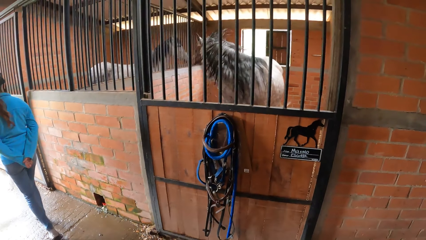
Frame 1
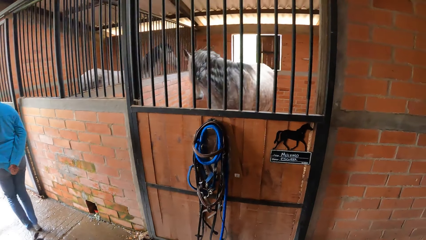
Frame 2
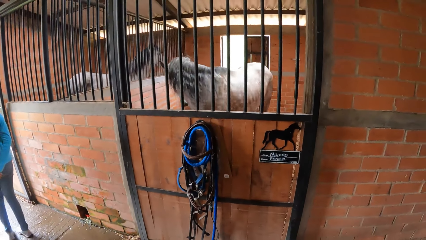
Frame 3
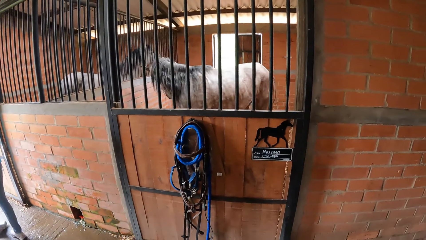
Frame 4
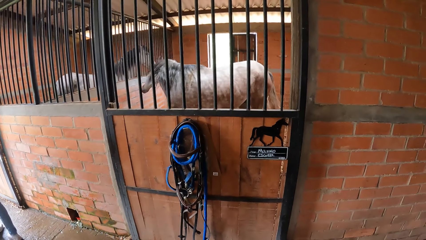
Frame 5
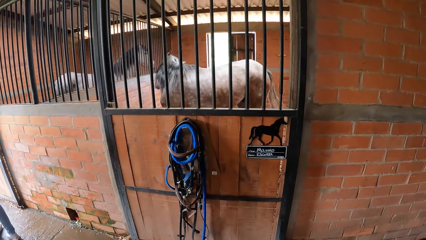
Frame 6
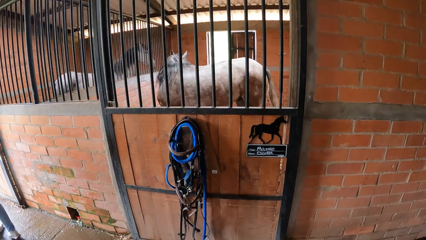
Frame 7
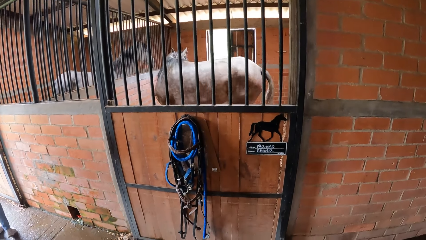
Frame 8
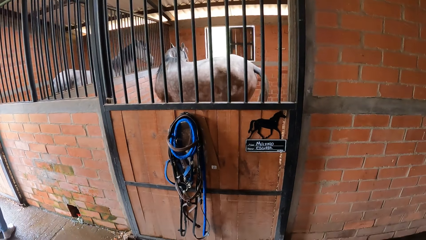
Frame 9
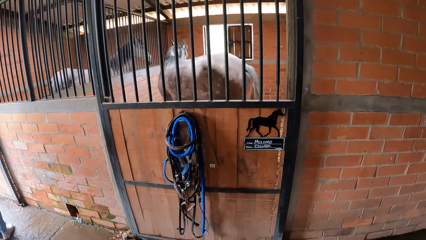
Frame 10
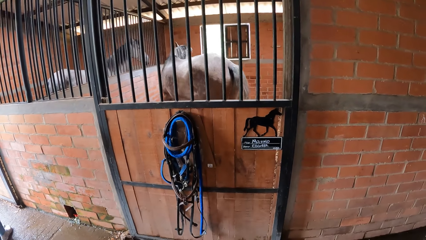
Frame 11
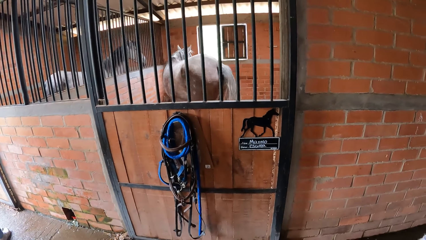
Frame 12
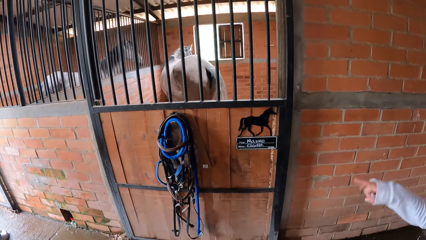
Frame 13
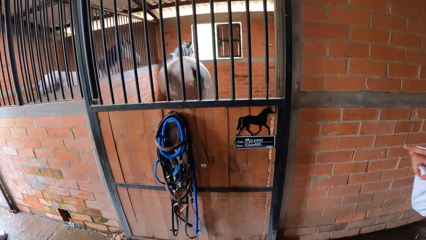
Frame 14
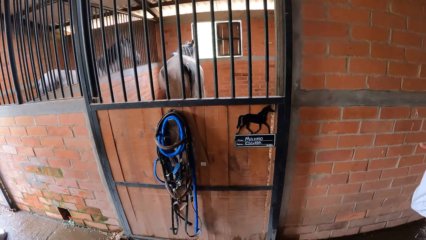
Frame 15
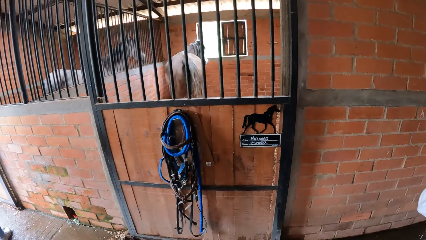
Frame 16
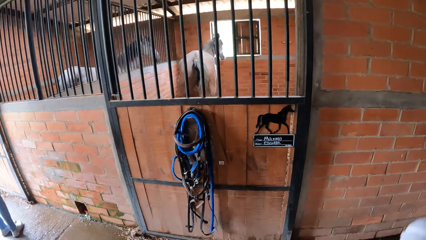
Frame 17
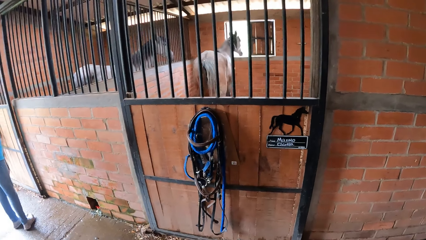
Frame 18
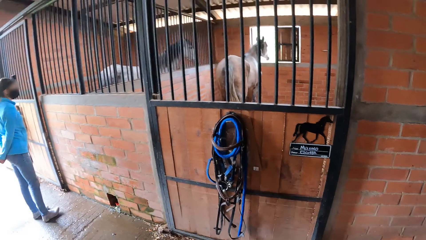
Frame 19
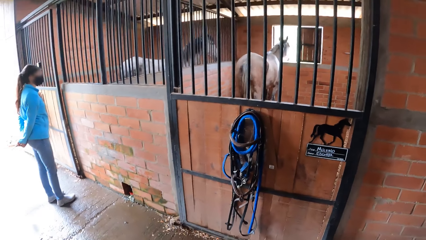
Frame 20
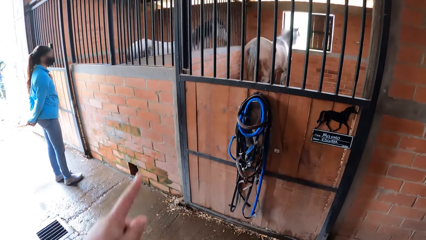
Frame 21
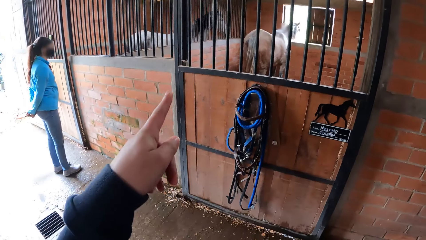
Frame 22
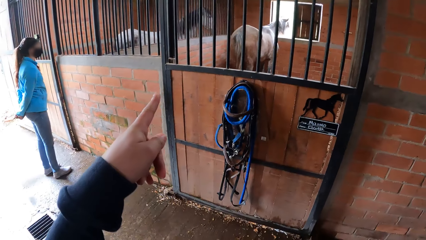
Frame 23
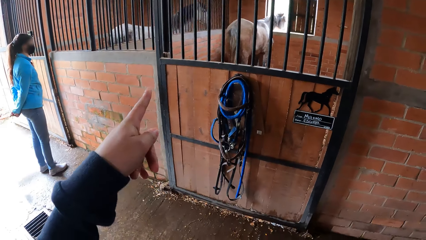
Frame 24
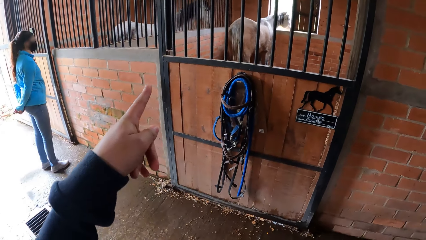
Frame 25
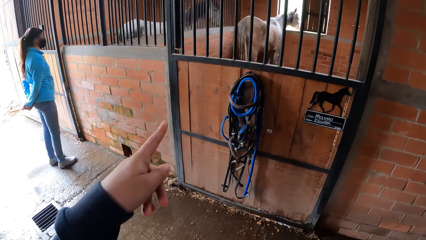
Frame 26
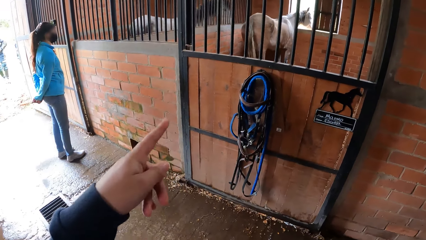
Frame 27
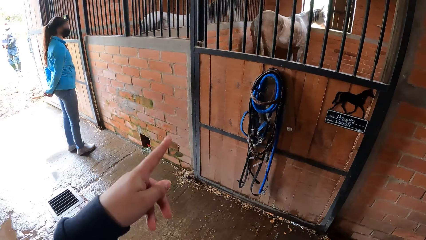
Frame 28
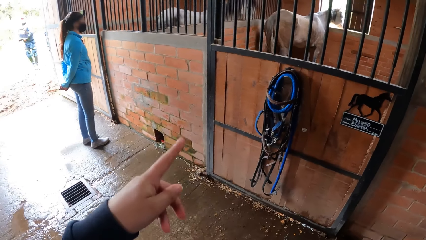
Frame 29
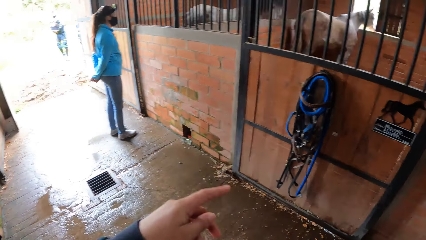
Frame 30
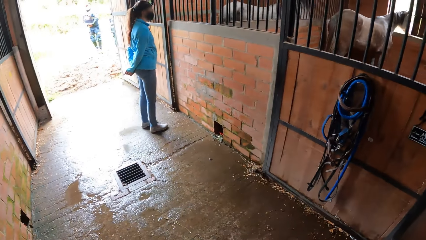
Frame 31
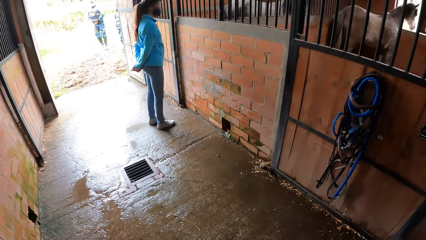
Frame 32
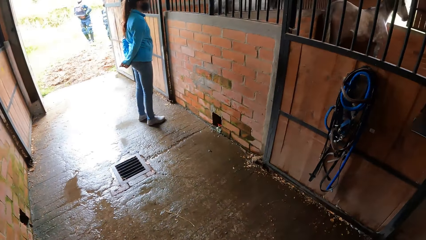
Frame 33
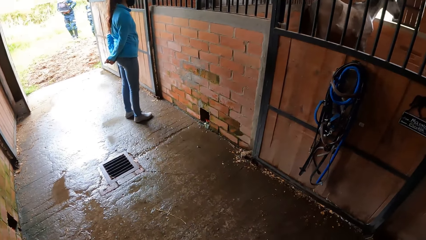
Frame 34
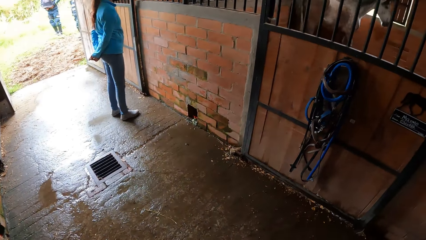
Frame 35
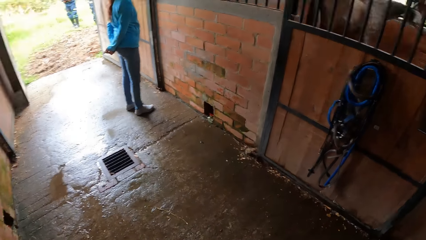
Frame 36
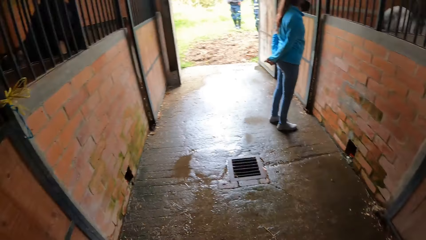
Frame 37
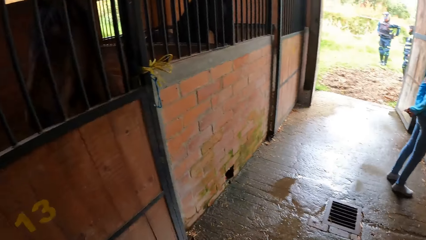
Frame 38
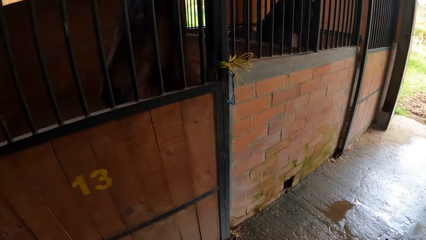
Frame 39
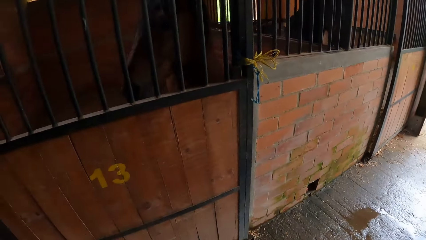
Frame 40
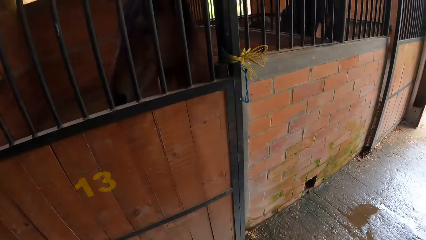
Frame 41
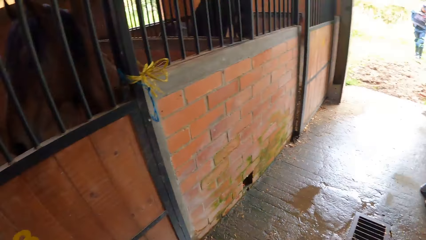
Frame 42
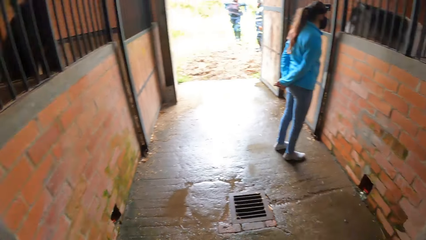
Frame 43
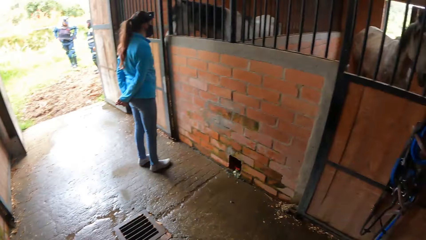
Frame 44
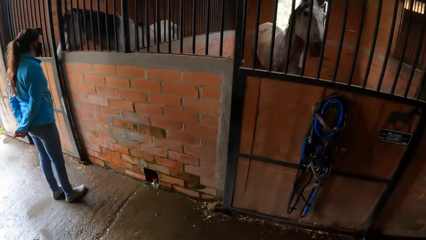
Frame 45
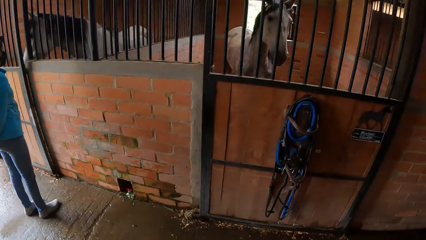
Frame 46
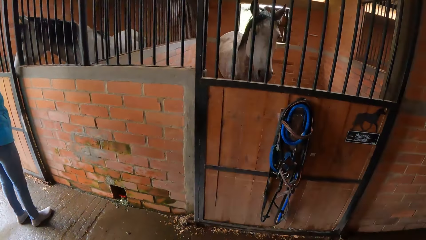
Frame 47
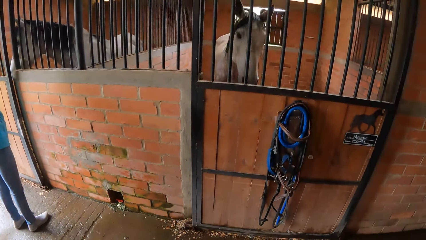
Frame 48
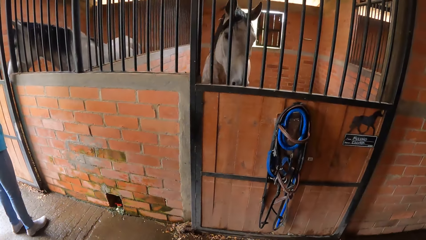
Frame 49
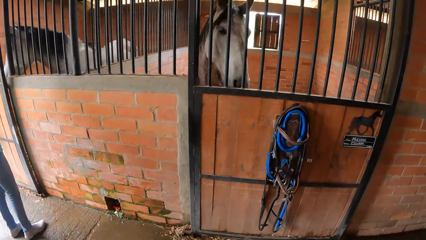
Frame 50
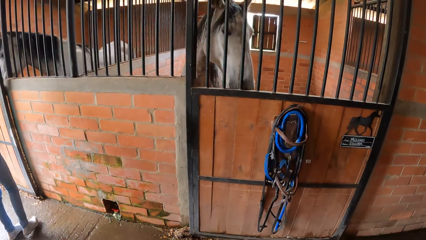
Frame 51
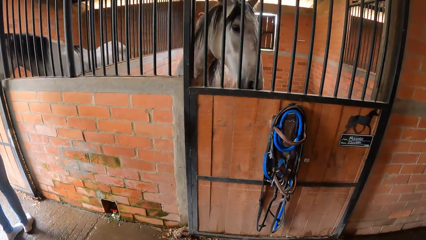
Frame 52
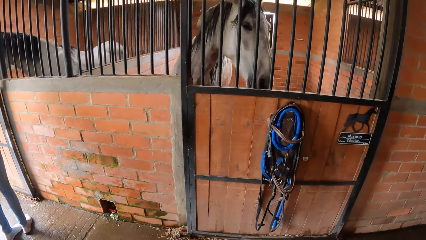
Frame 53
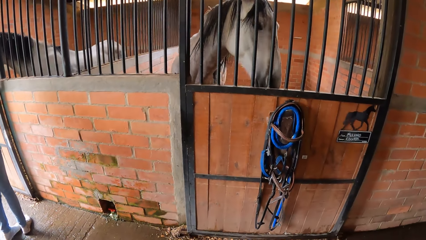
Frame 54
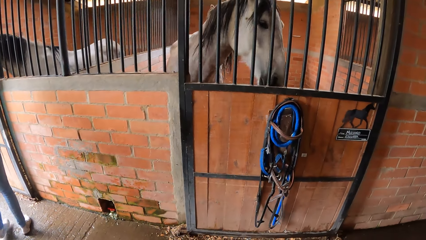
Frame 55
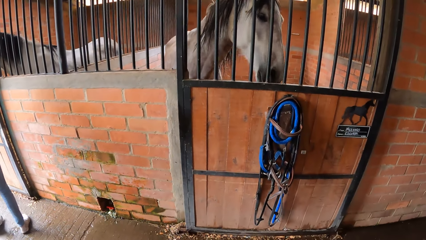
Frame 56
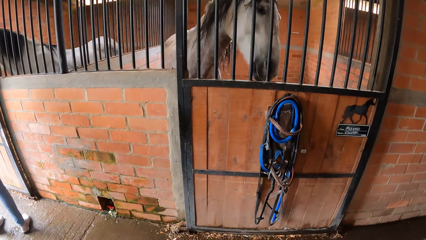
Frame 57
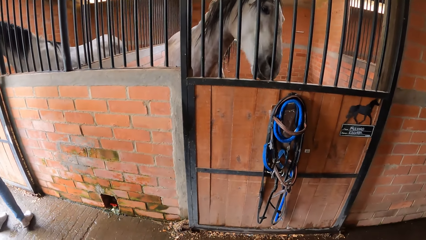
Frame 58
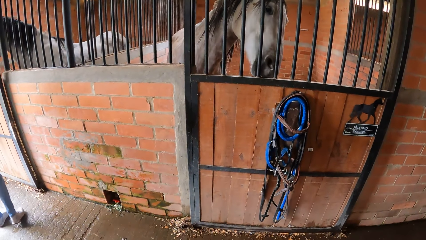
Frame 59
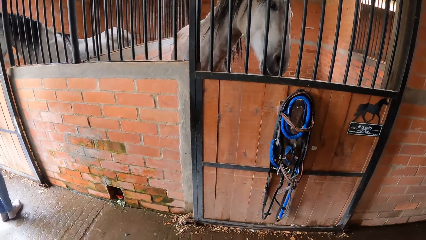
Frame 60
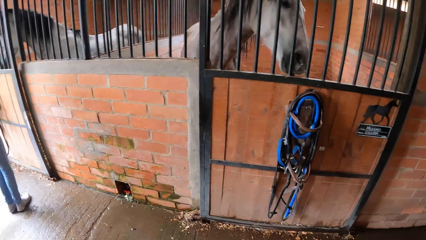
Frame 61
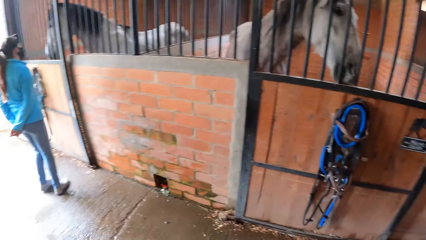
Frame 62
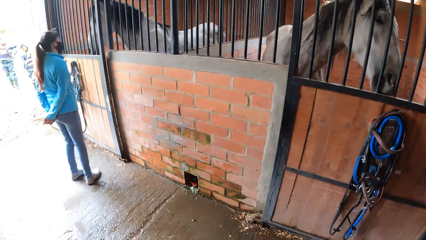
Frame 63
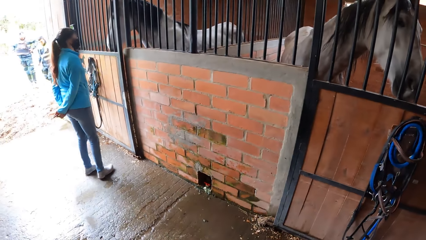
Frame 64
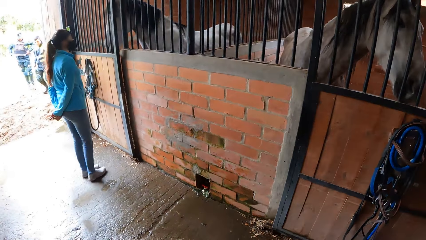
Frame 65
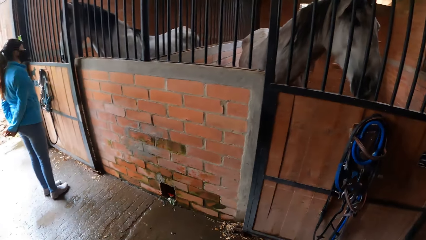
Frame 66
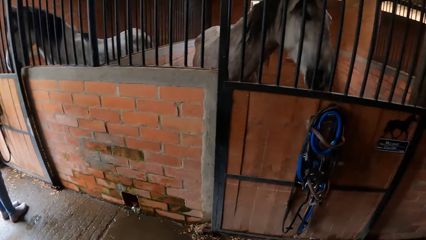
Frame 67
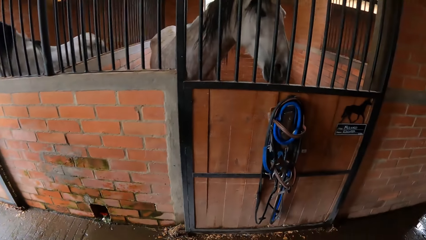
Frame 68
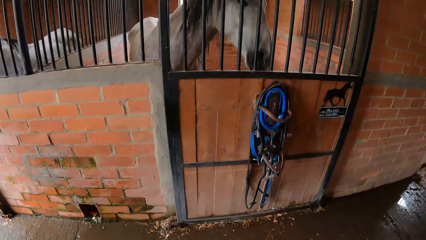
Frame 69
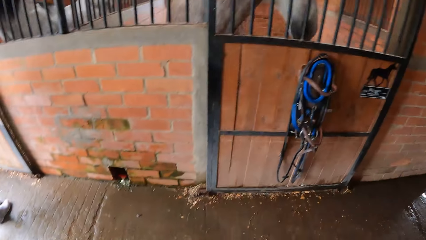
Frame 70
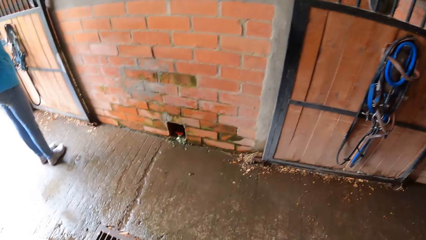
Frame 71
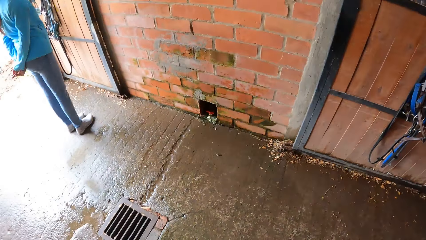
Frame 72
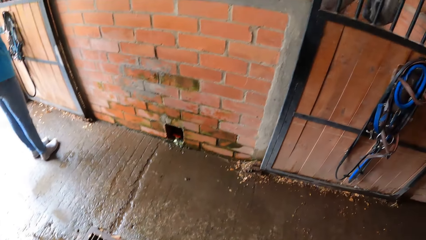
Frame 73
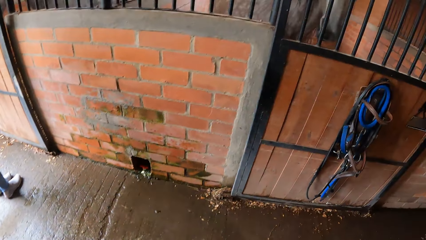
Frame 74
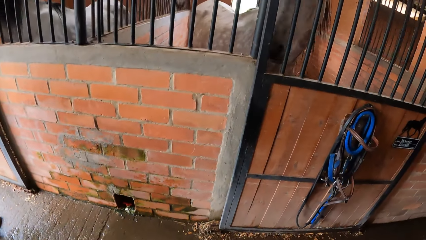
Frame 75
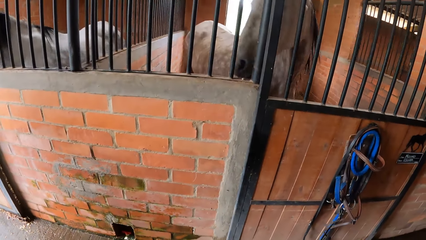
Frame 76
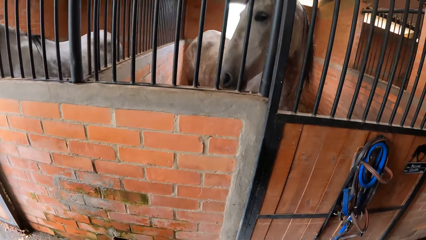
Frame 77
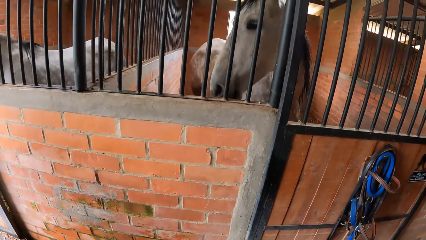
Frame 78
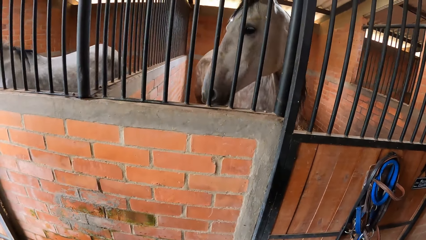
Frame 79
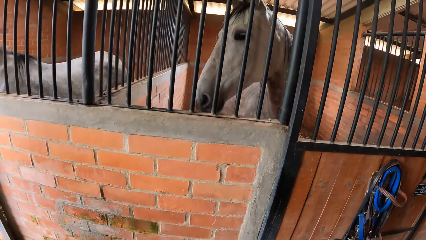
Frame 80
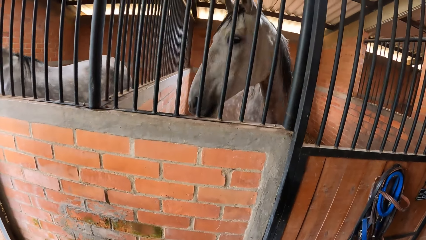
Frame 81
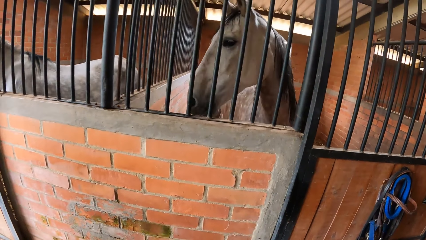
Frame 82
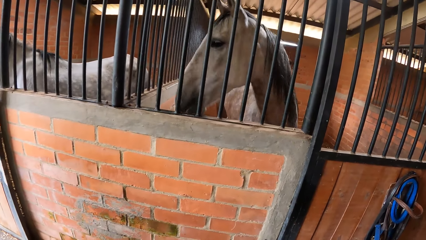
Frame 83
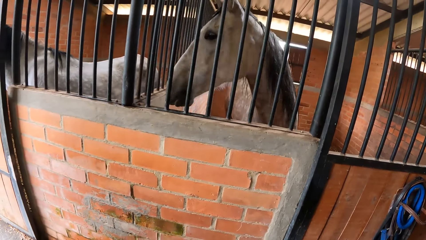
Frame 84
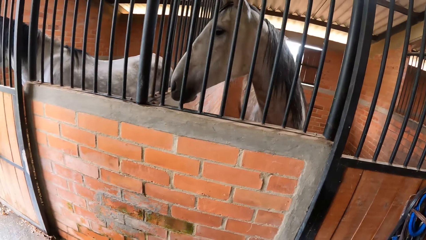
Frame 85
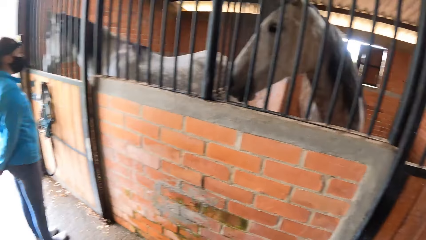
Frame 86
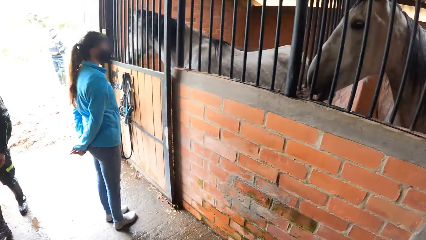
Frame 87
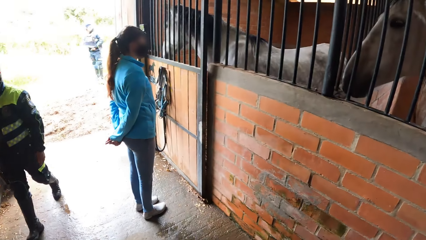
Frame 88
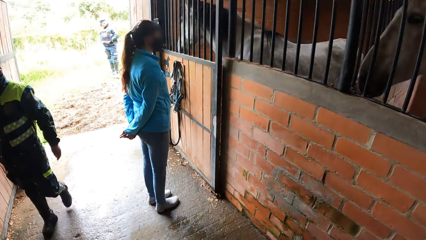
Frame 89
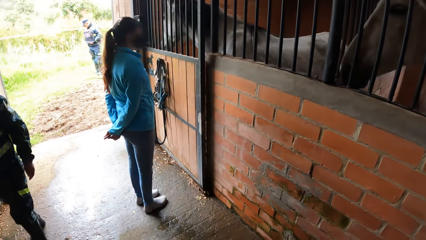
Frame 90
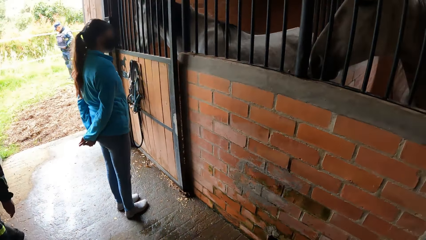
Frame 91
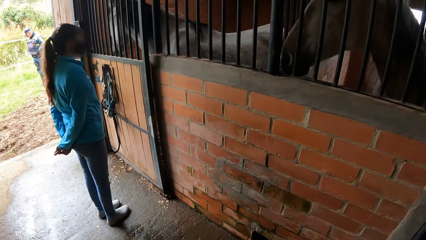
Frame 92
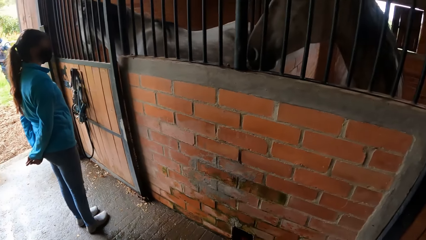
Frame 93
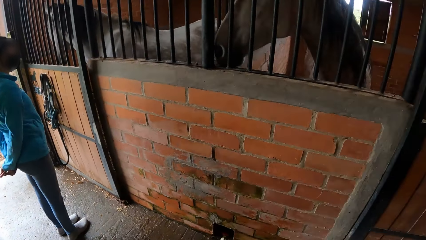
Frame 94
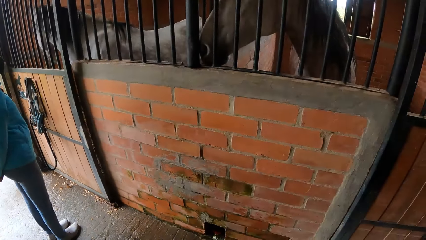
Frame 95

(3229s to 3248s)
The woman interacts with the camera wearer. An officer walks past the camera wearer.
